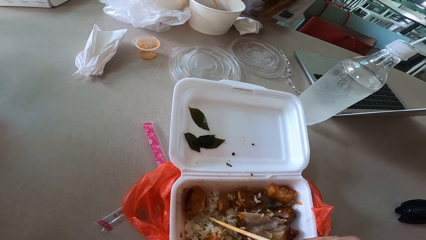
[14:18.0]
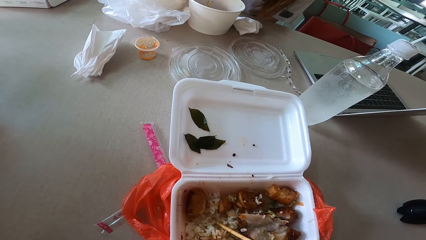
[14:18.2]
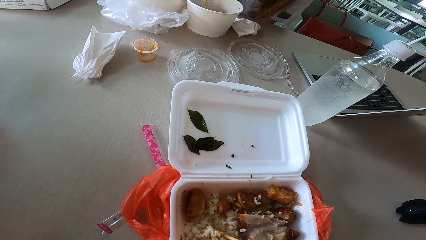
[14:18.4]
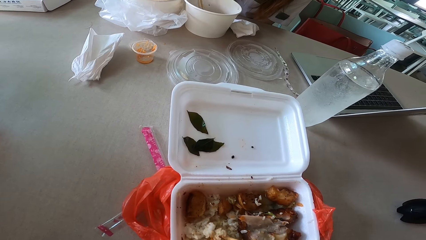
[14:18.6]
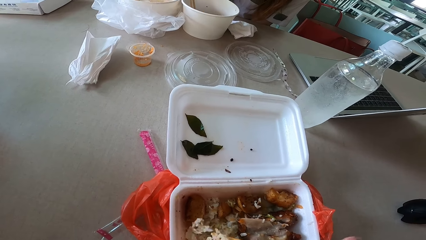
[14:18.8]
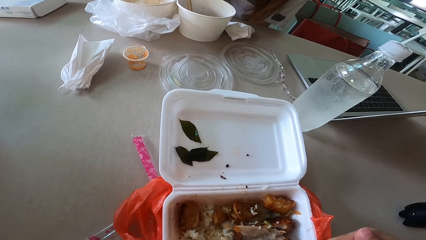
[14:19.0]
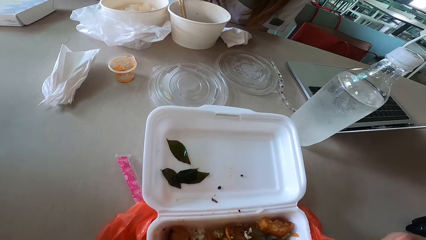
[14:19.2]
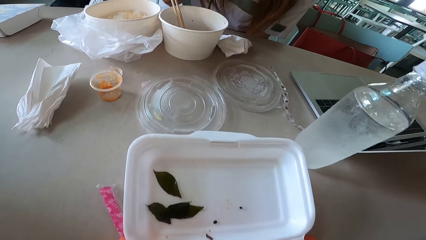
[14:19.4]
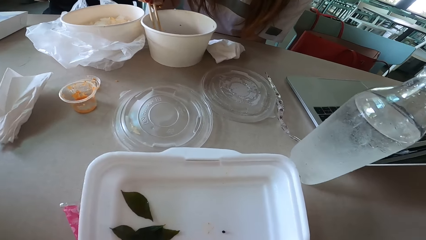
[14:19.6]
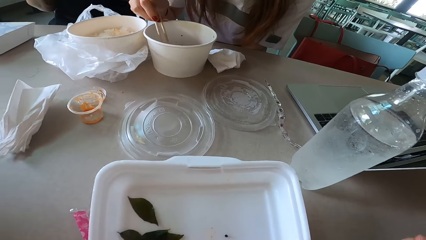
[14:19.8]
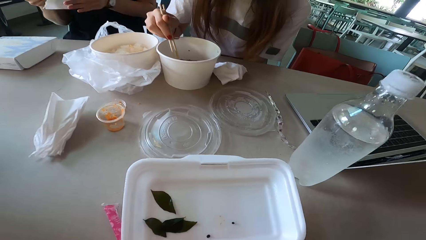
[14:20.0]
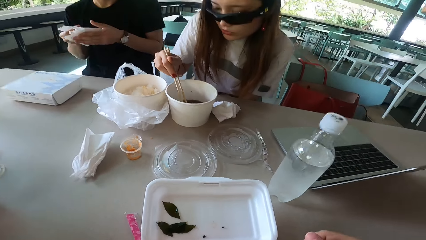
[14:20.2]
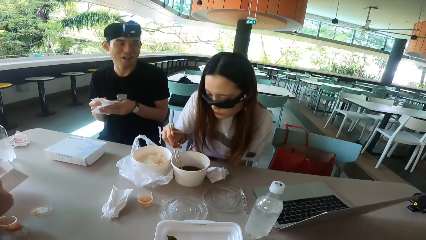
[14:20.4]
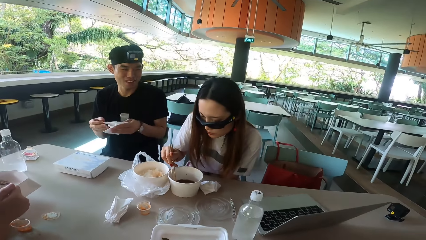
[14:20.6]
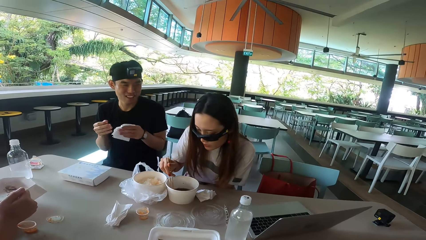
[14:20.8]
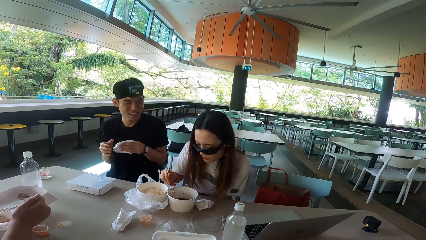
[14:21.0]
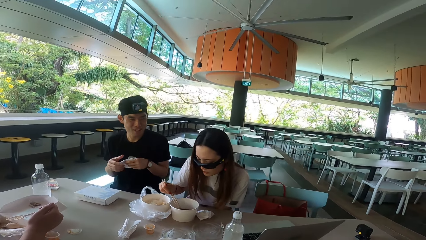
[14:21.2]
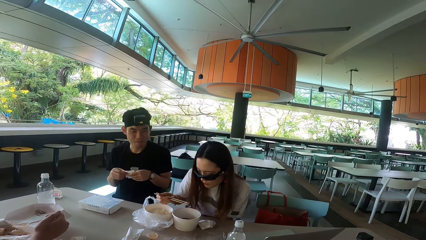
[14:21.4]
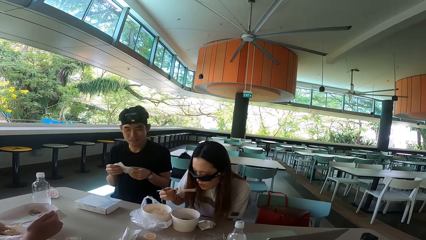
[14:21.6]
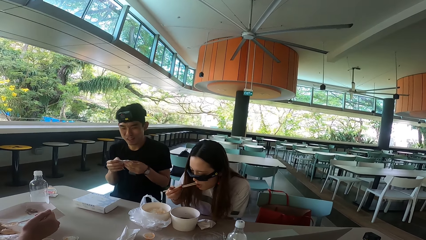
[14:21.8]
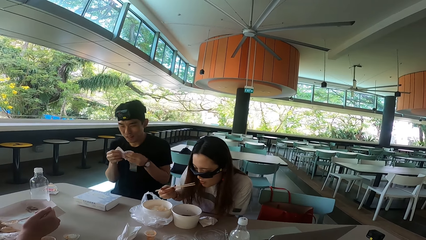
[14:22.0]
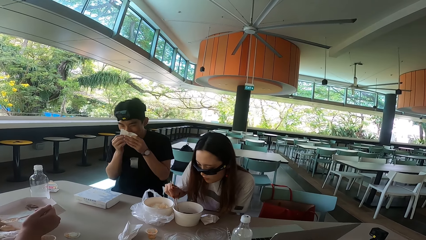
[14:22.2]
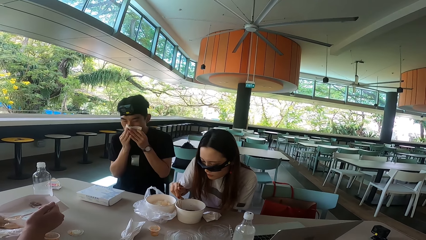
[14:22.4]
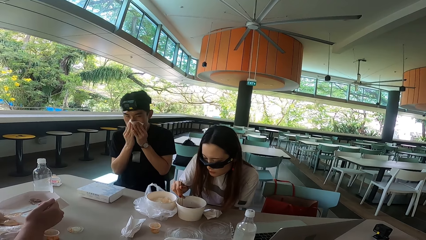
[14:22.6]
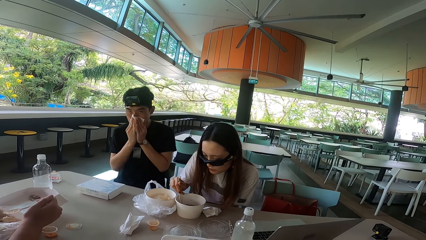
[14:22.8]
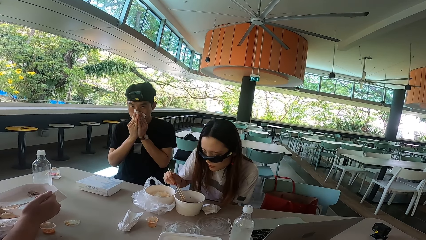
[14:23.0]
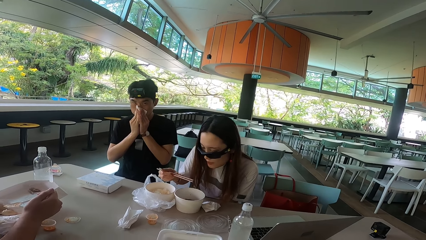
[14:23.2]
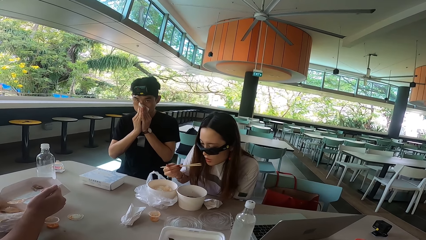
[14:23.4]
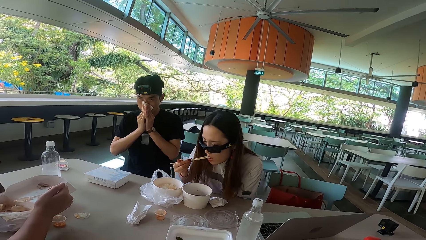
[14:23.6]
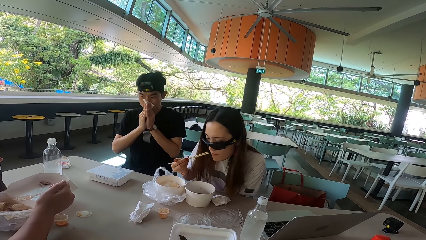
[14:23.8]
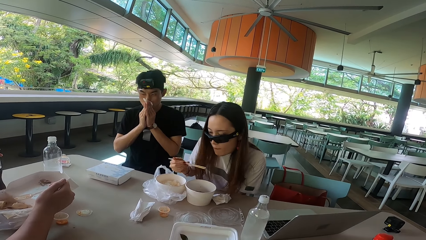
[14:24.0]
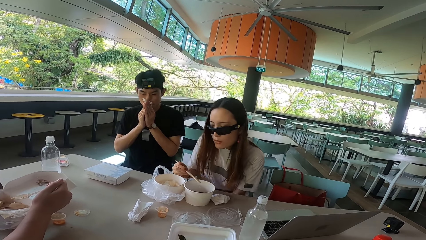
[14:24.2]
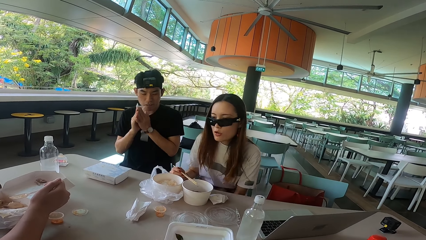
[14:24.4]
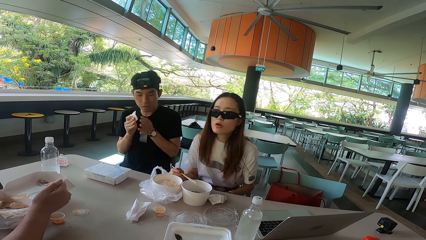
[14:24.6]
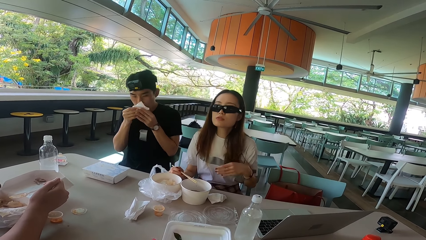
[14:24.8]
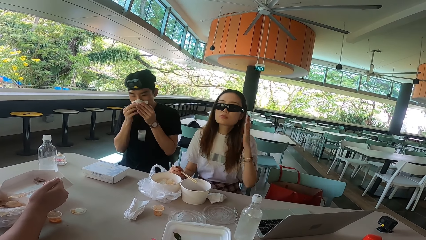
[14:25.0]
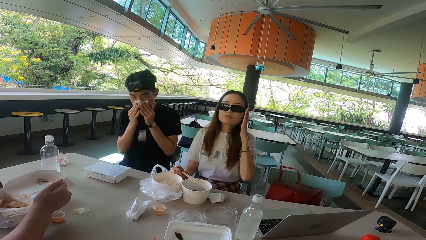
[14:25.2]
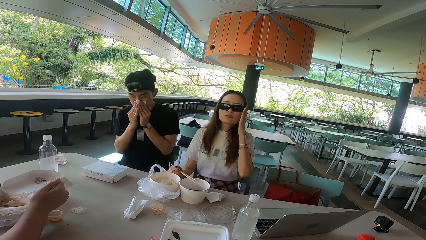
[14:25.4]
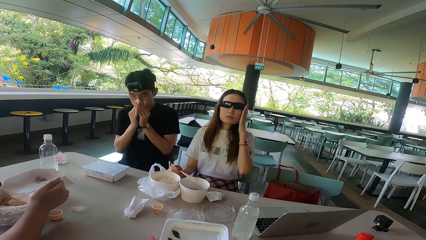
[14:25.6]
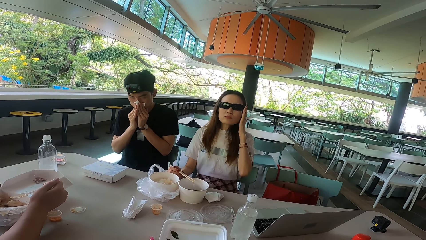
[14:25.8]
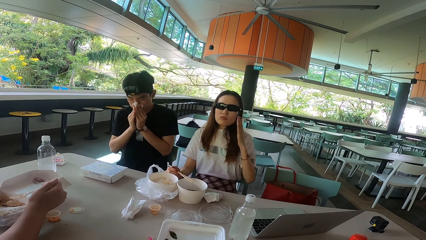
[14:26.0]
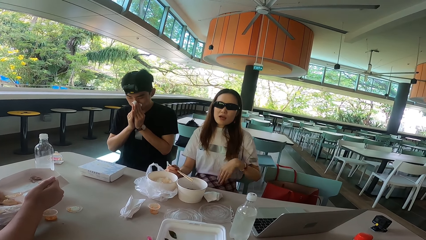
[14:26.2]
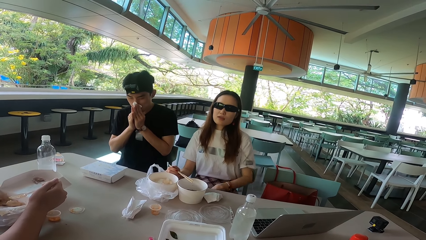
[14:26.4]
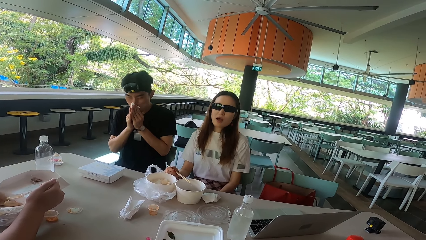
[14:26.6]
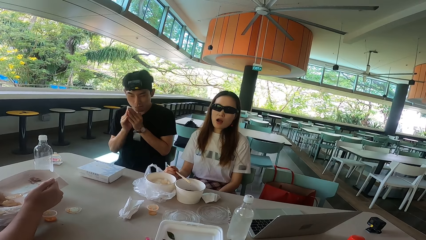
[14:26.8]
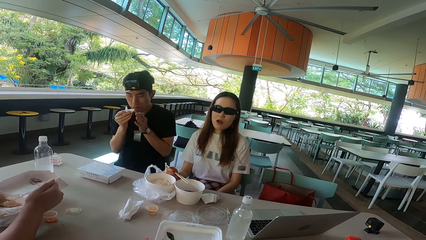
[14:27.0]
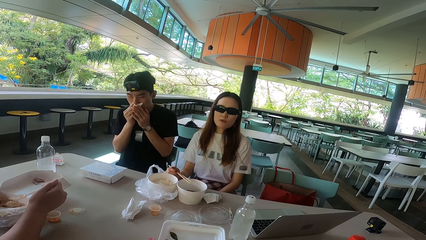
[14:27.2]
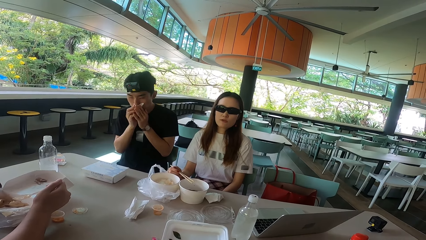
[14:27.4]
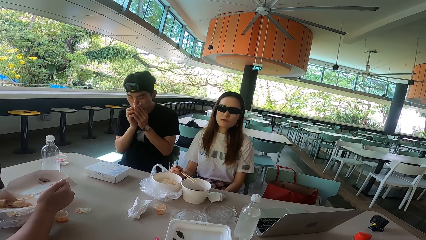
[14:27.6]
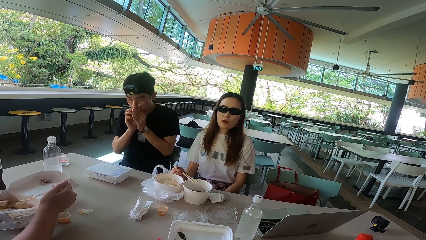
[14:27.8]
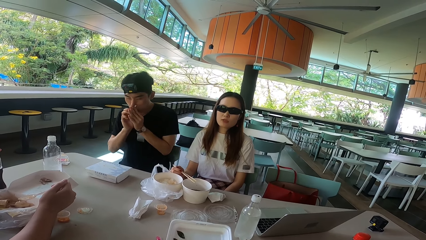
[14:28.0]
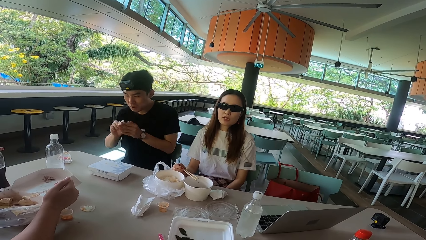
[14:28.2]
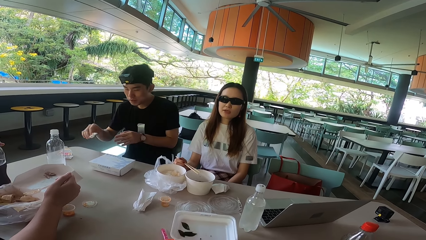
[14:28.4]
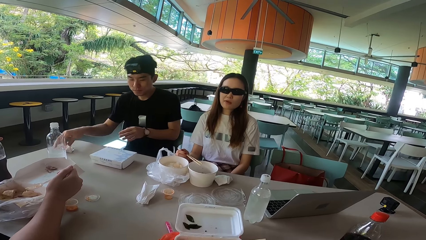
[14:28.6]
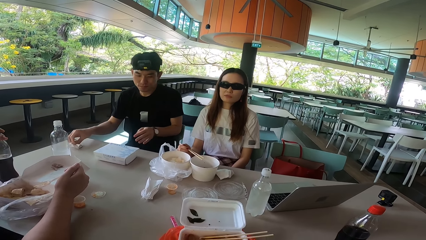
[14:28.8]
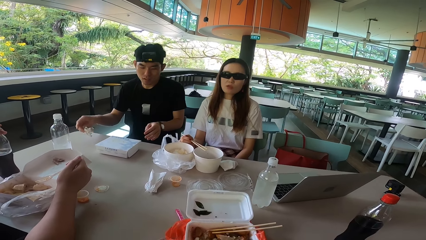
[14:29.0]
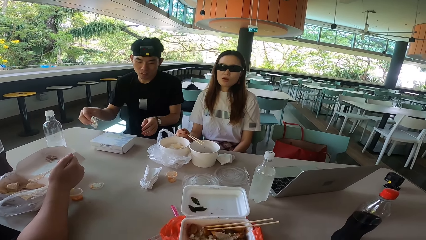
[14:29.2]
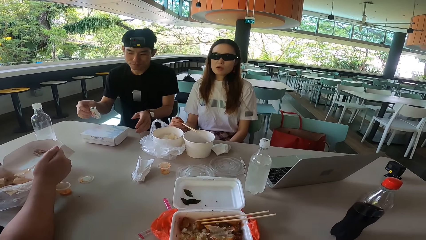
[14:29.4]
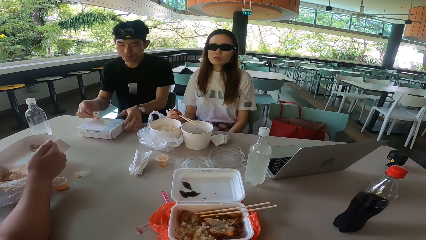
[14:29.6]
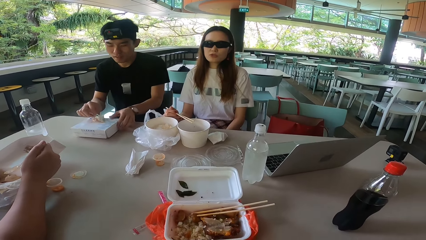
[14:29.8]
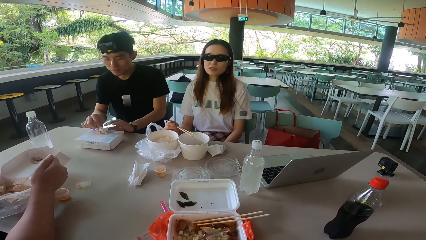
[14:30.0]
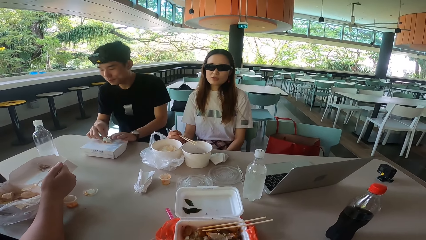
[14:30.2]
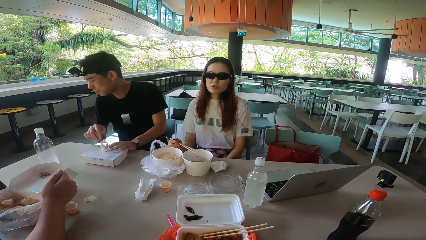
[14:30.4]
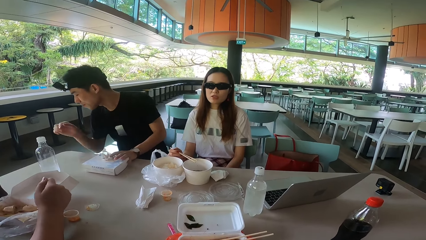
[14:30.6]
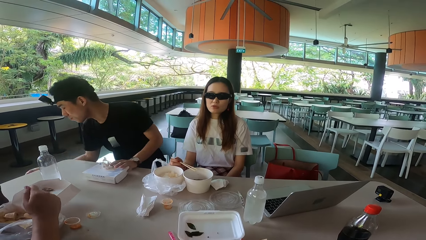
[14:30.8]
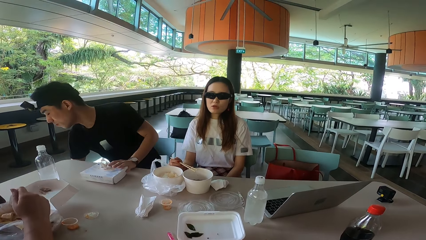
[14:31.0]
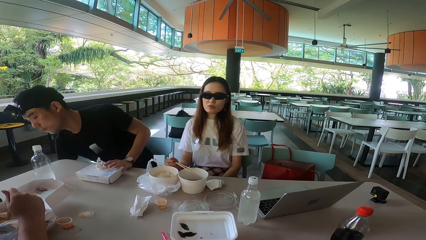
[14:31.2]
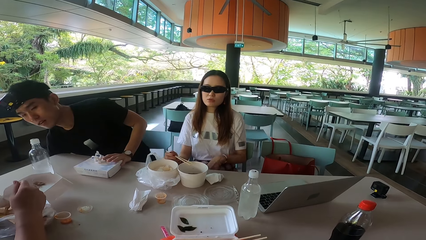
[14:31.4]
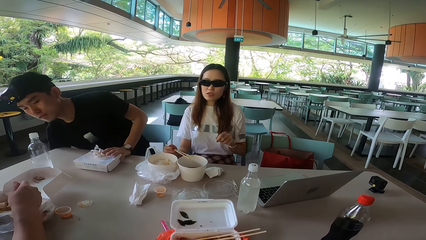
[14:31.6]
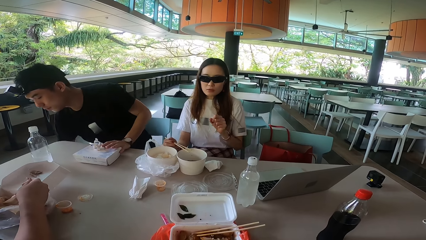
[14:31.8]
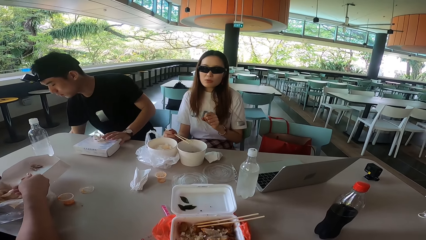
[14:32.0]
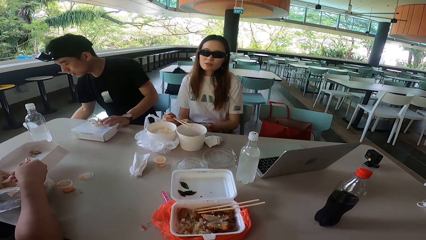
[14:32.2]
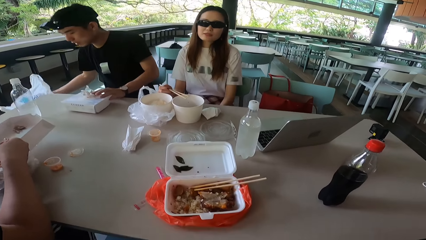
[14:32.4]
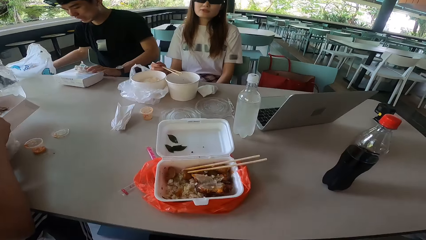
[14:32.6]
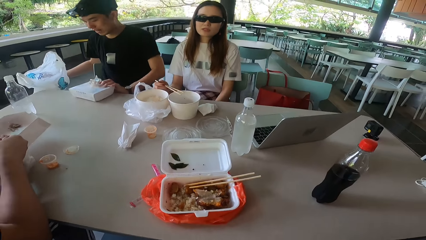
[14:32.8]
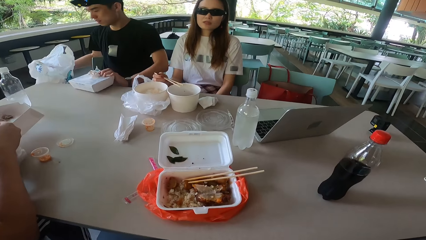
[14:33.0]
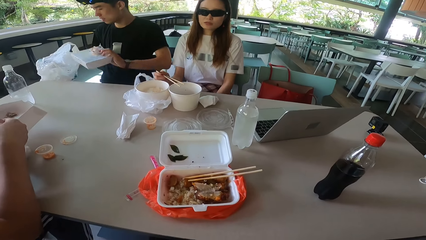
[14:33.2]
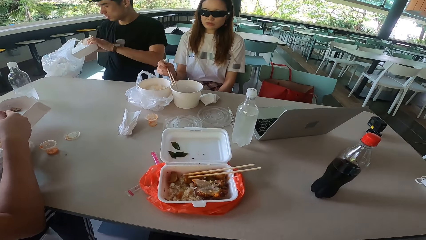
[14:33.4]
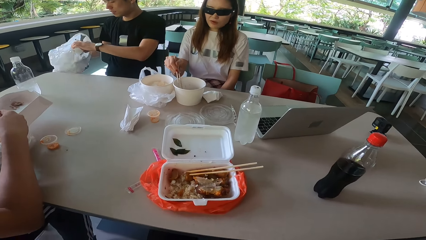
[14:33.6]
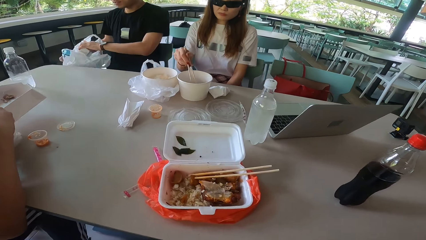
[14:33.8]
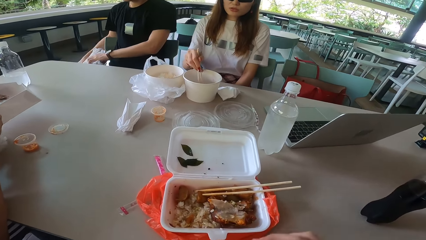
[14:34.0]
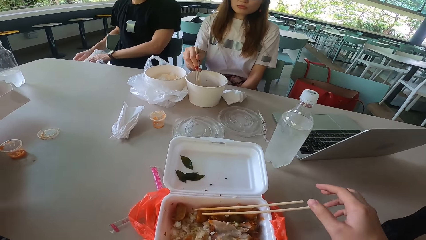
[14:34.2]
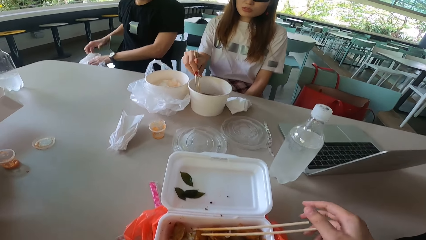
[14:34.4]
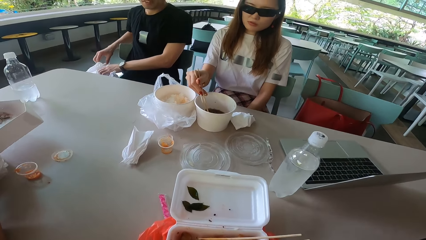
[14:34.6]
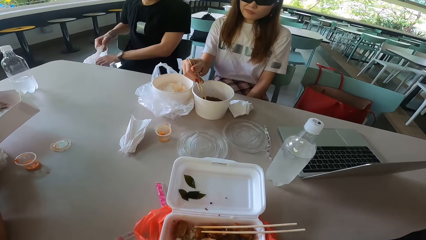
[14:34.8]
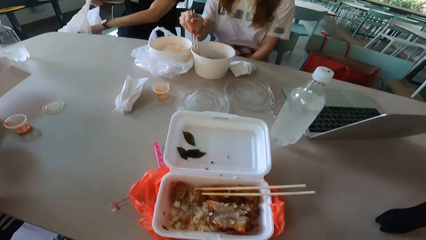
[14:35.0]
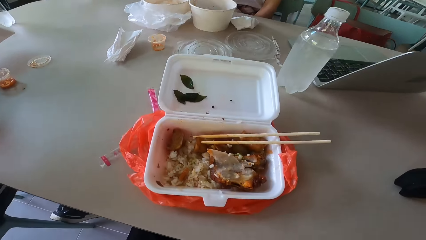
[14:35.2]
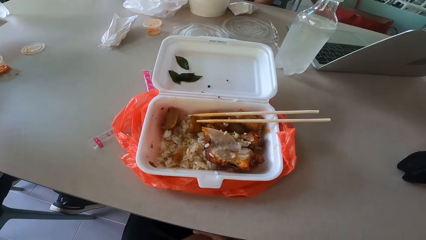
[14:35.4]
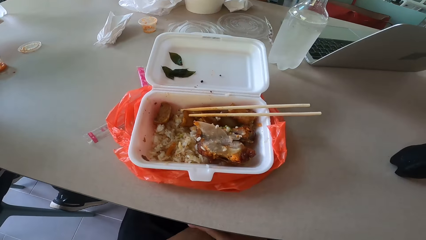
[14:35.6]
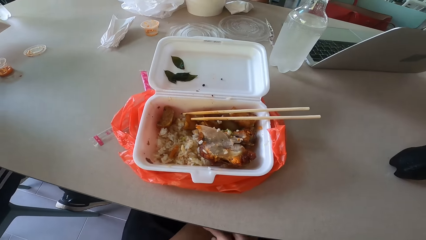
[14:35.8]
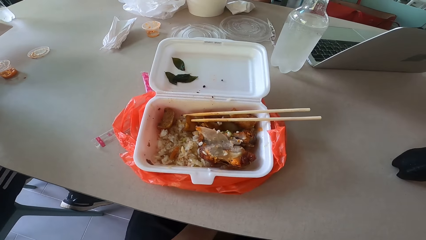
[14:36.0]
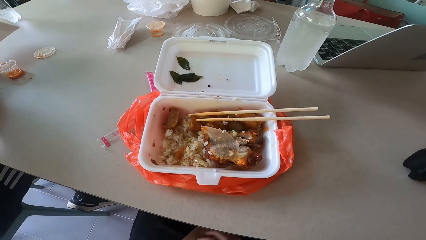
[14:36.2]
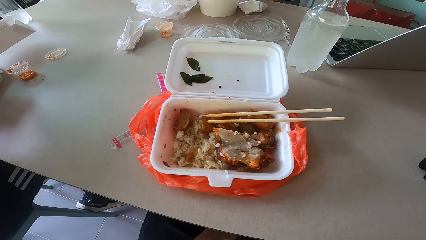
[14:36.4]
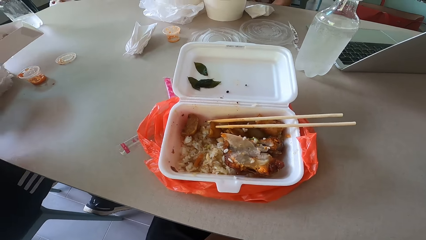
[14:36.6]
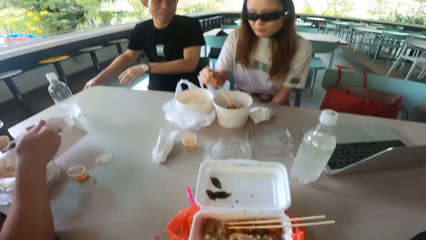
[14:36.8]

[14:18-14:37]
A woman gathers something. The camera wearer looks around. A man holds the serviette with both hands. The man talks to the woman and wipes his hands. The man wipes his nose. The woman eats something. The man cleans his mouth with the serviette. The camera wearer talks to the woman. The woman picks up meat with chopsticks and eats the meat. The man moves his hands away from the nose. The woman puts the chopstick on the bowl. The woman adjusts the sunglasses and raises her left hand. The man wipes his nose. The woman holds her glasses. She pulls her hand off the glasses and lowers her left hand. The man pulls the serviette off his mouth and cleans his mouth with the serviette. The woman shakes her head. The man puts the serviette on the table. The woman talks to the camera wearer. The man picks up the serviette and puts the serviette on the food box. The man bends right. The woman gestures her hand, lowers her left hand, and raises her left hand. The man picks polythene from the floor, lifts the food box, and puts the food box in the polythene bag. The woman stirs the meat with the chopsticks. The man puts the polythene bag on the floor. The camera wearer raises their right hand.
